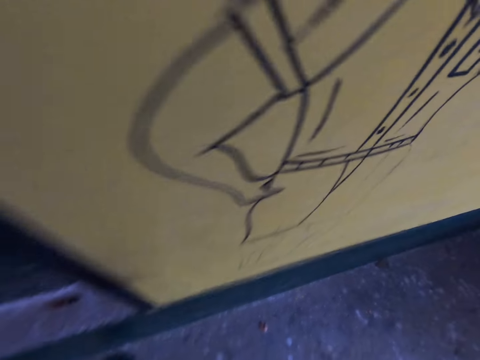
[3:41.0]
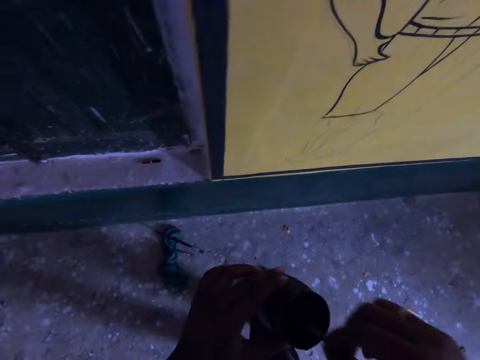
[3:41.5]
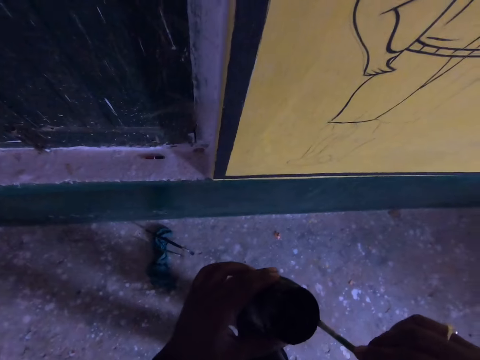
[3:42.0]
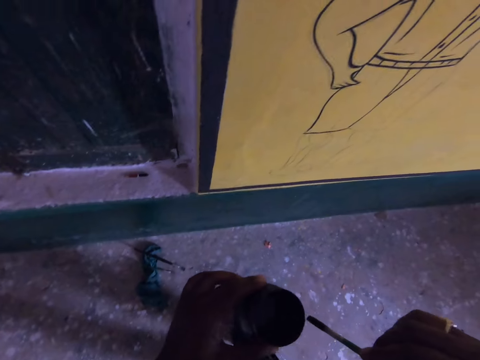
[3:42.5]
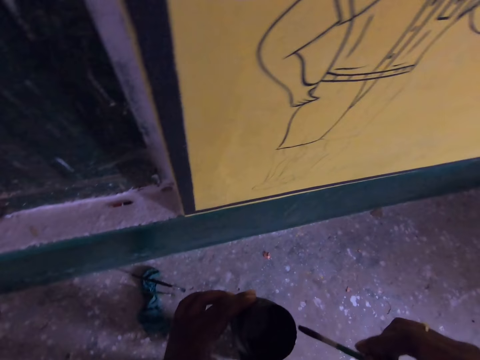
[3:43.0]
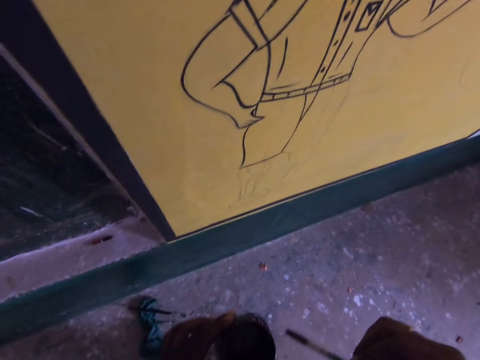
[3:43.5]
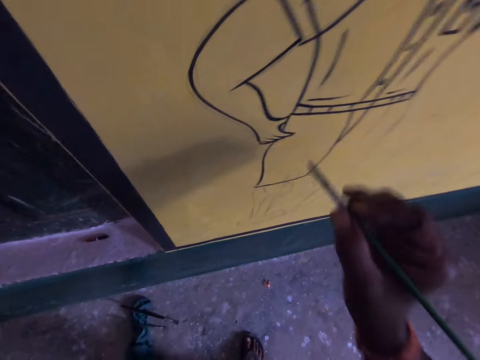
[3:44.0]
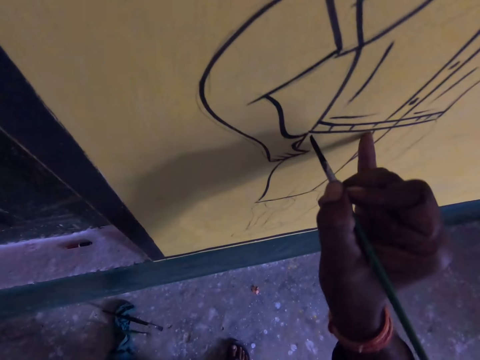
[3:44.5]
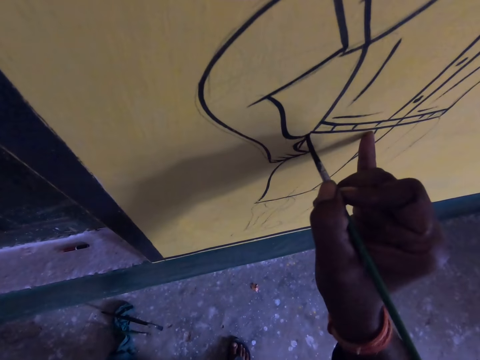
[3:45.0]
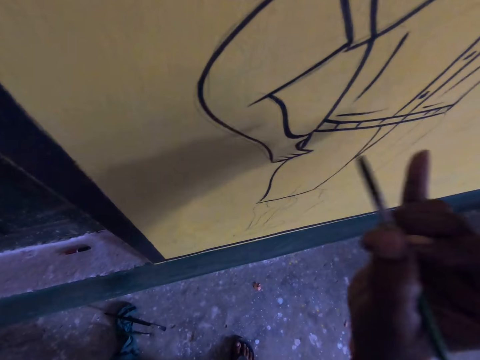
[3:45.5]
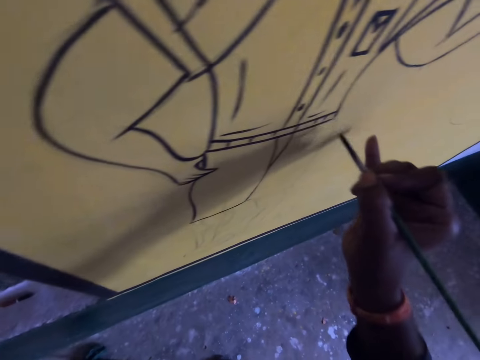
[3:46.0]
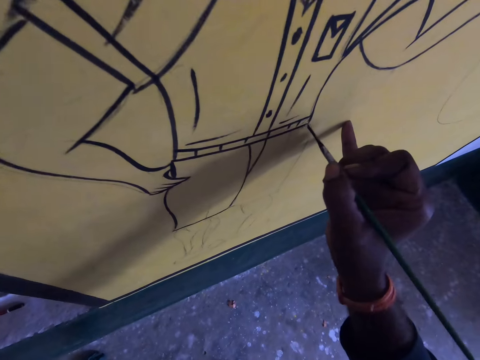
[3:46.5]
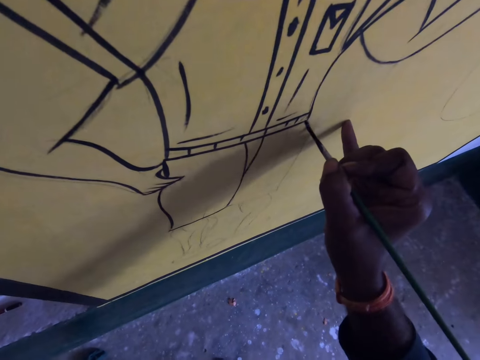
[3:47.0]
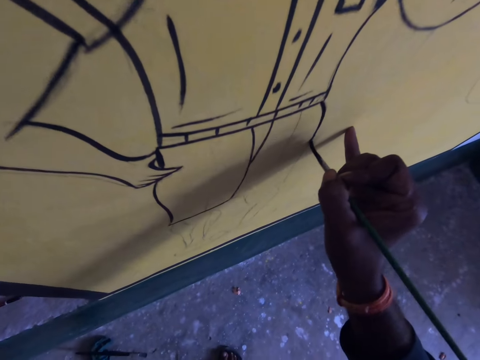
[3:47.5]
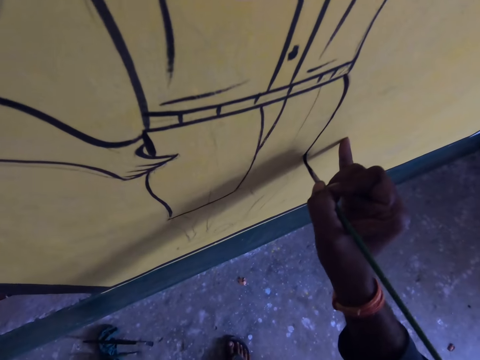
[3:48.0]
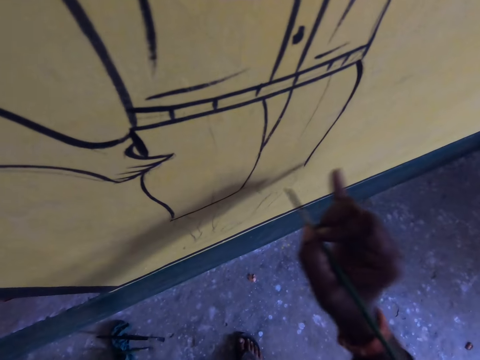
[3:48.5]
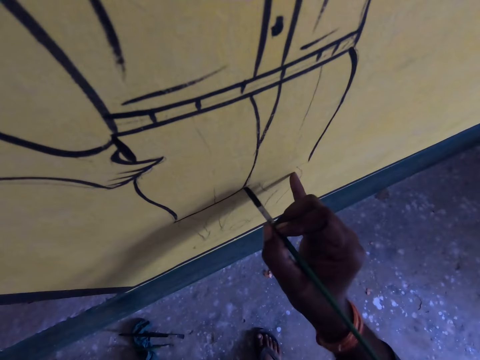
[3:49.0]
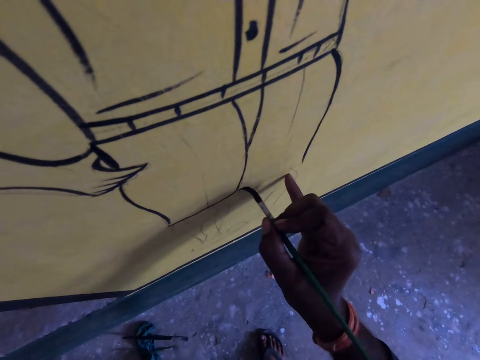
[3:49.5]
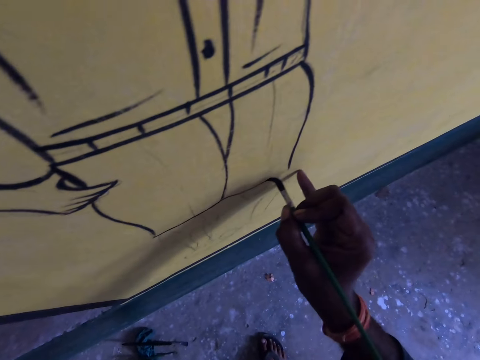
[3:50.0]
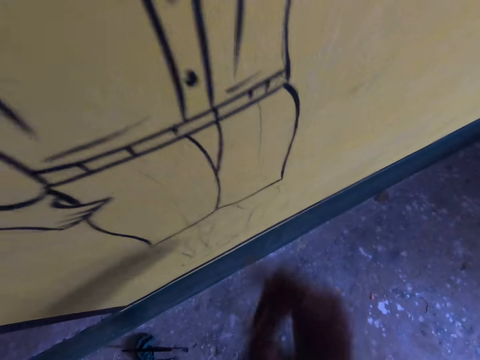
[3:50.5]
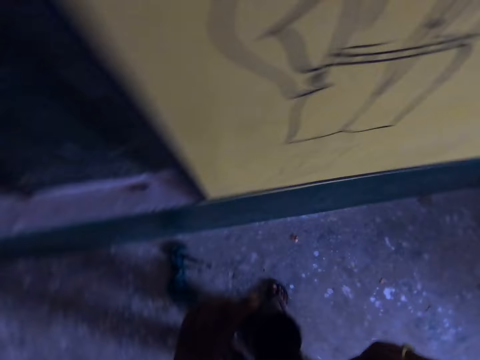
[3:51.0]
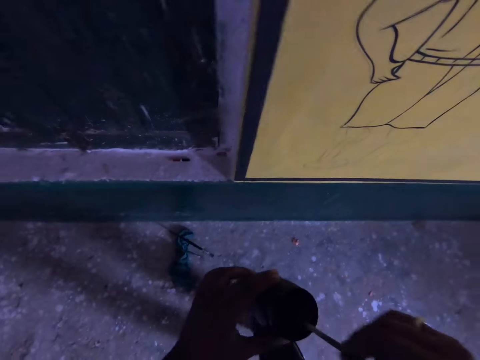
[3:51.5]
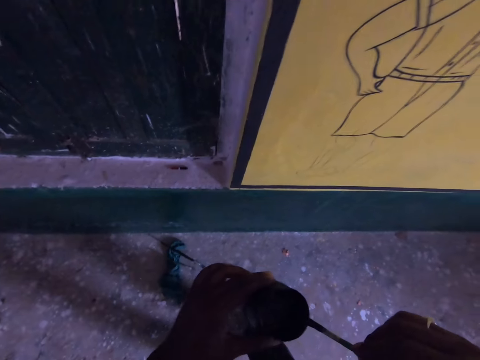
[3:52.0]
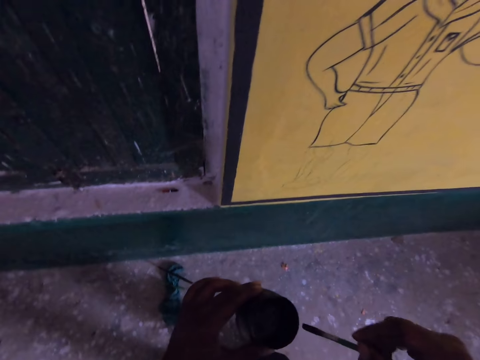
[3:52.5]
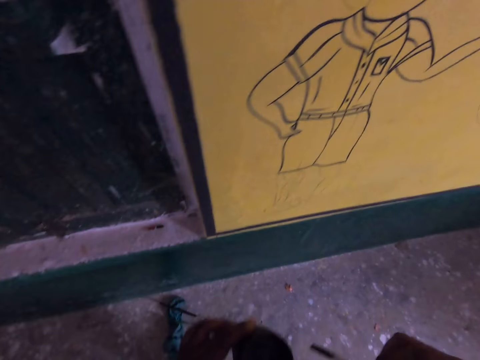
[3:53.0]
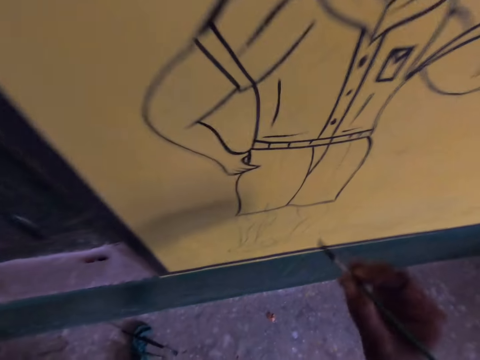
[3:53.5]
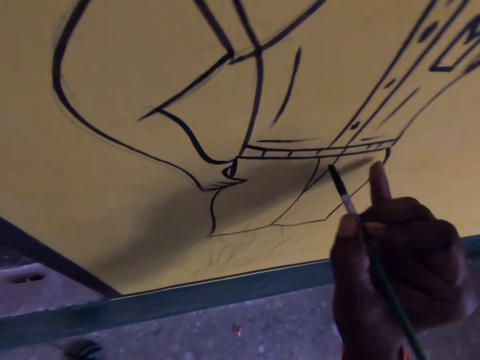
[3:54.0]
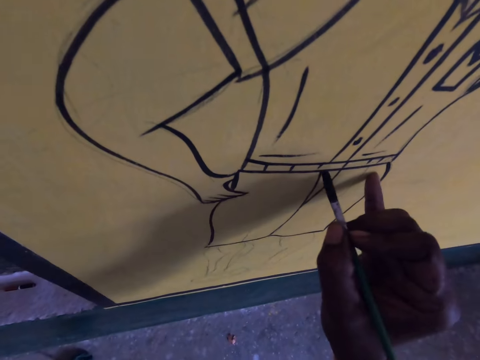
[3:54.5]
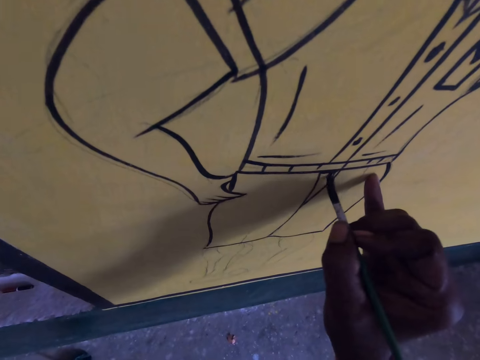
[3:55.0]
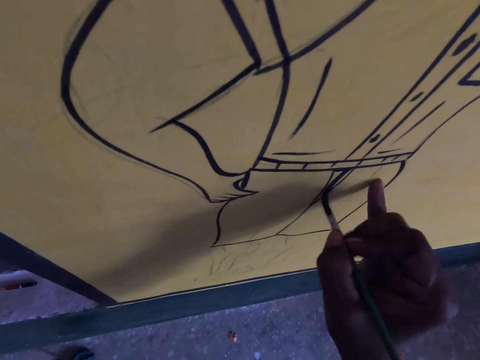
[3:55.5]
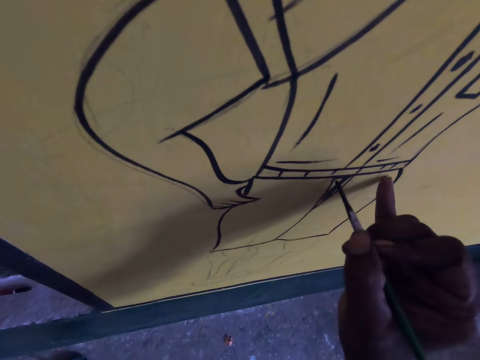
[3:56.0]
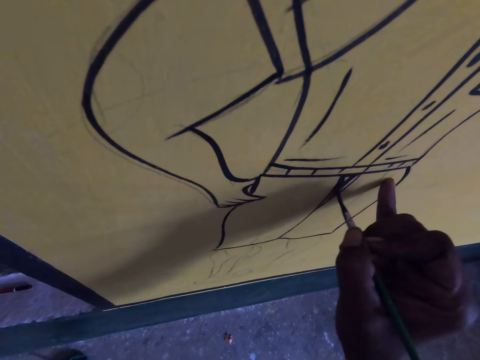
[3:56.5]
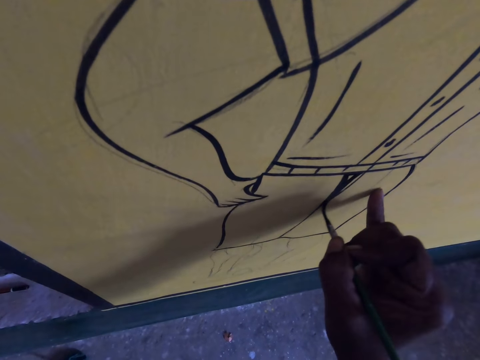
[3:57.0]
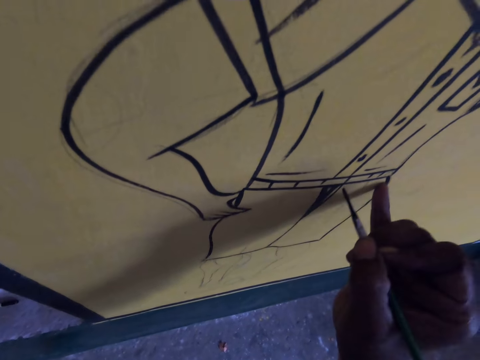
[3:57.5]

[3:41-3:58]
The camera wearer dips the drawing brush into the paint container. They draw on the wall with the drawing brush and ink. They dip the drawing brush into the paint container. They draw on the wall with the drawing brush and ink.

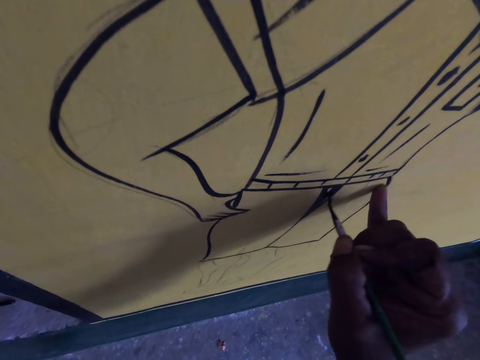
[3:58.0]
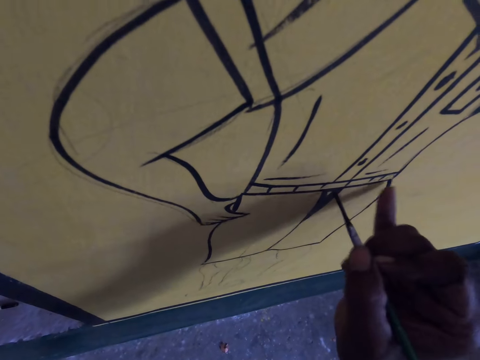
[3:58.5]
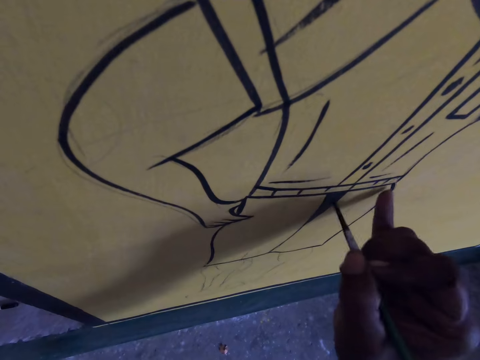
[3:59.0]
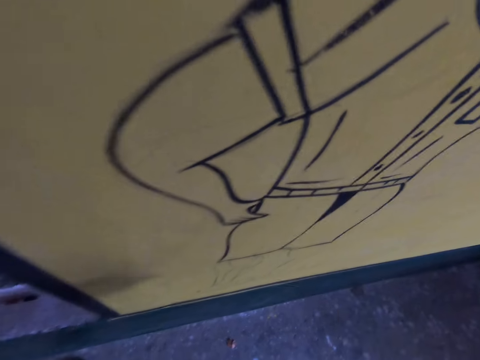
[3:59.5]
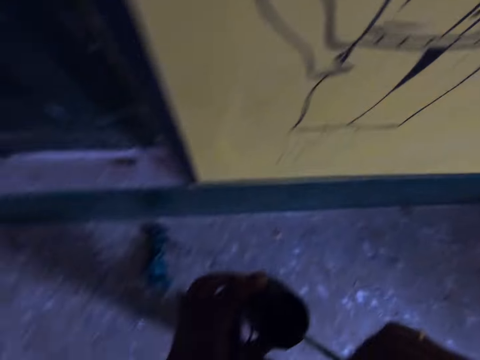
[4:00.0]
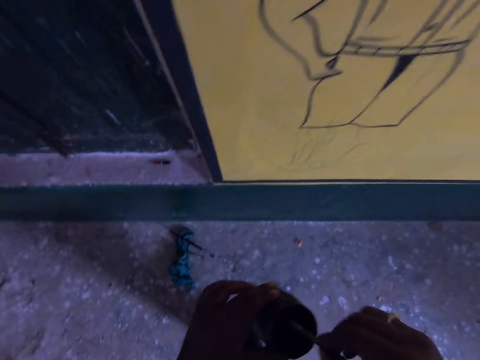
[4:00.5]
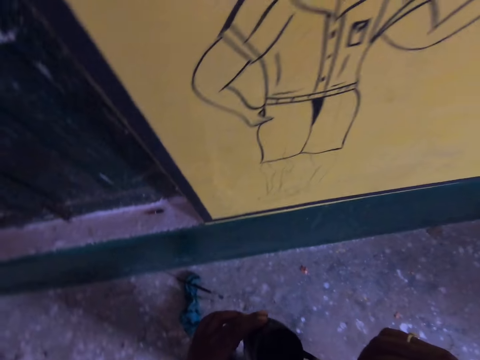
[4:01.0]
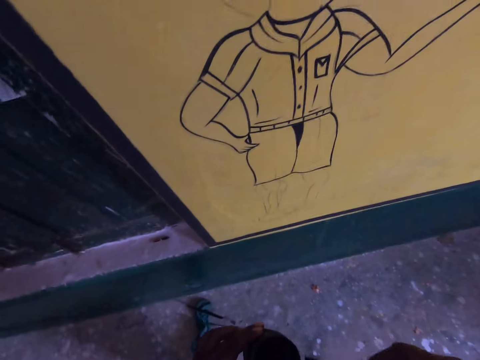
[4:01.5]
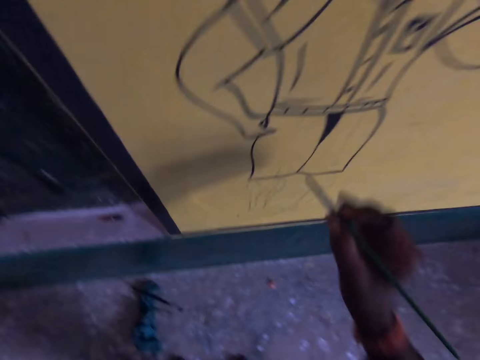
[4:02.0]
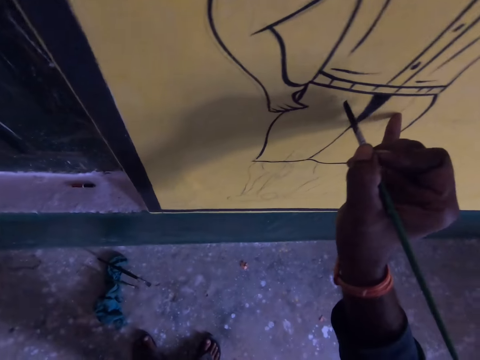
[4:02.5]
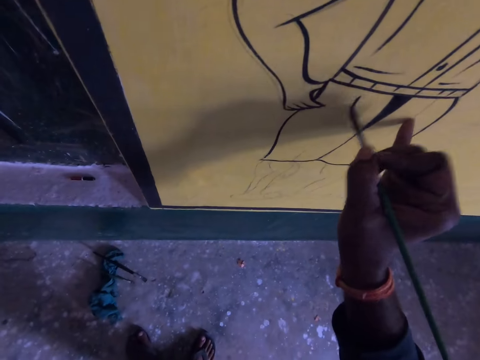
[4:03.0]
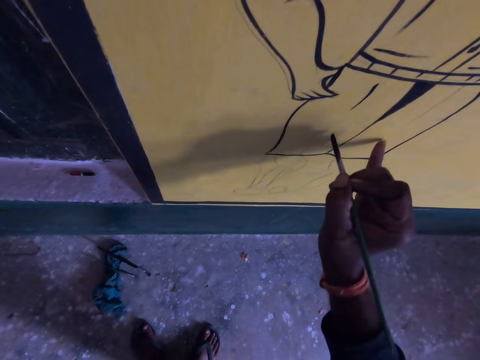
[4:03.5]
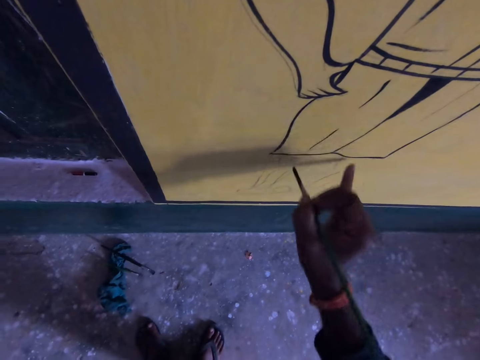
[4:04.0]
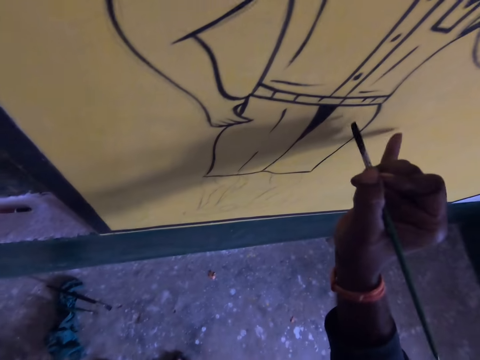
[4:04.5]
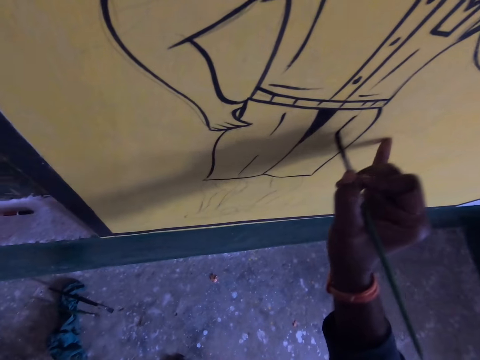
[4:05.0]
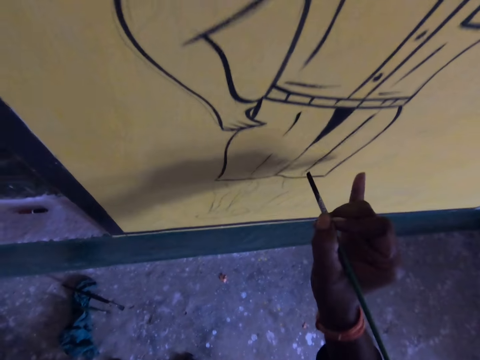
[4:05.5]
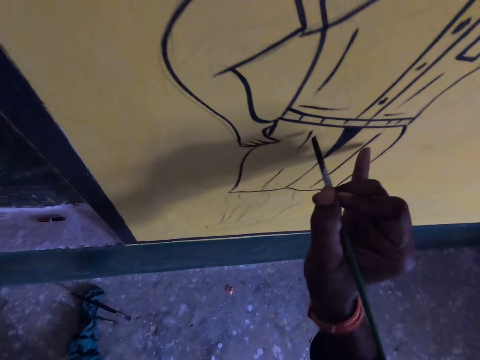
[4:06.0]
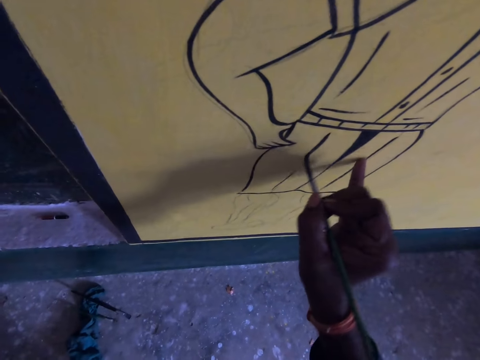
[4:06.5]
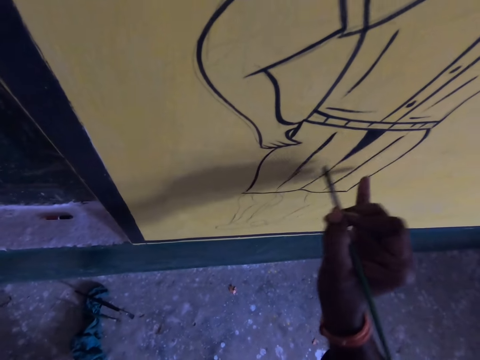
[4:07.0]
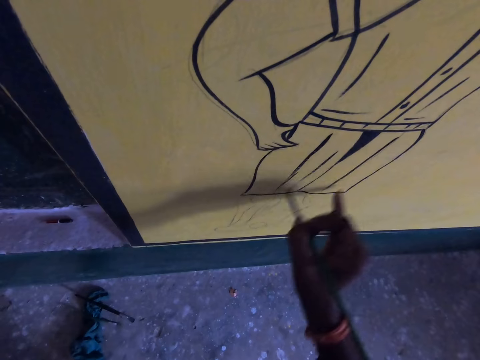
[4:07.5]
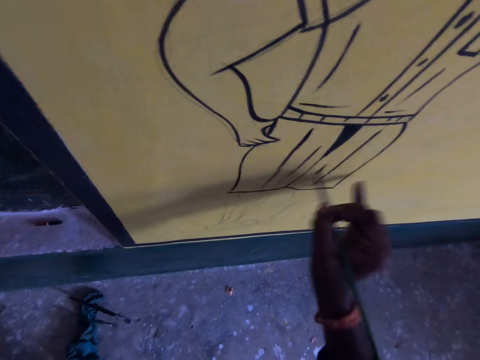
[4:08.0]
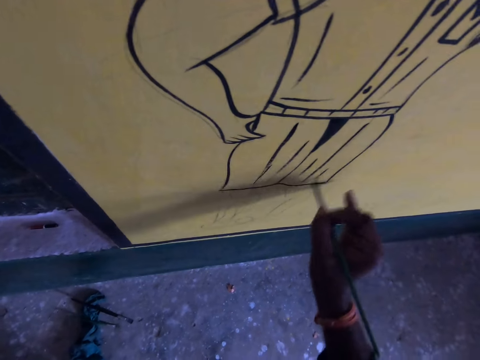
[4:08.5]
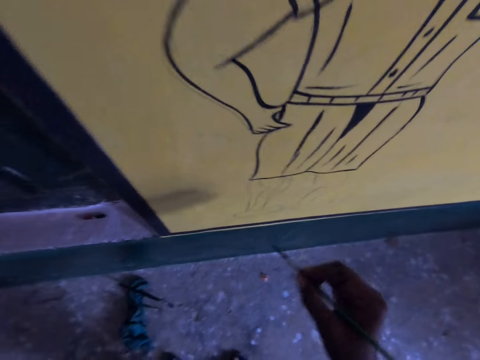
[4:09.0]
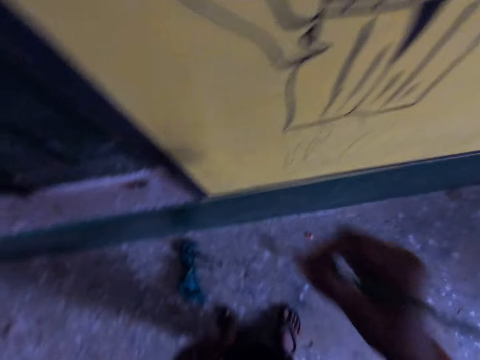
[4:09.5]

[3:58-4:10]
The camera wearer dips the drawing brush into the paint container. They draw on the wall with the drawing brush and ink.
